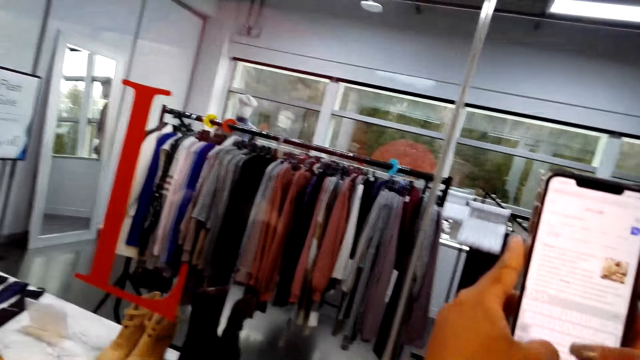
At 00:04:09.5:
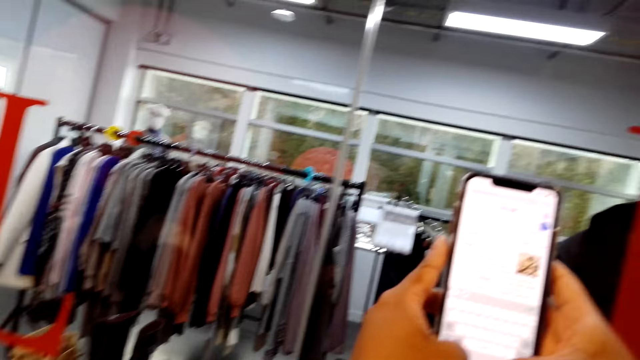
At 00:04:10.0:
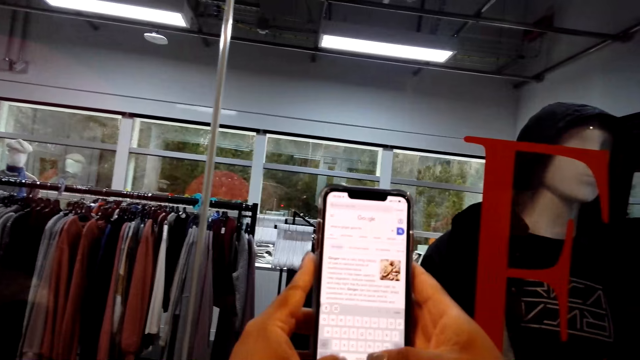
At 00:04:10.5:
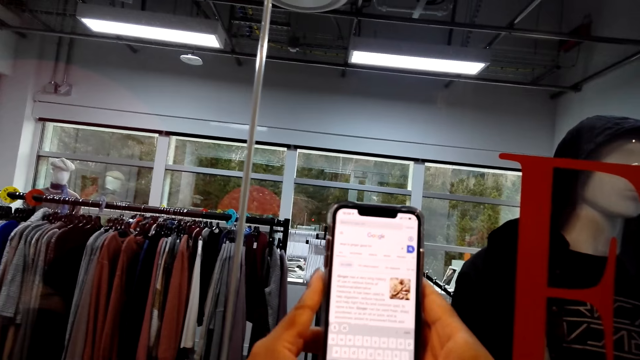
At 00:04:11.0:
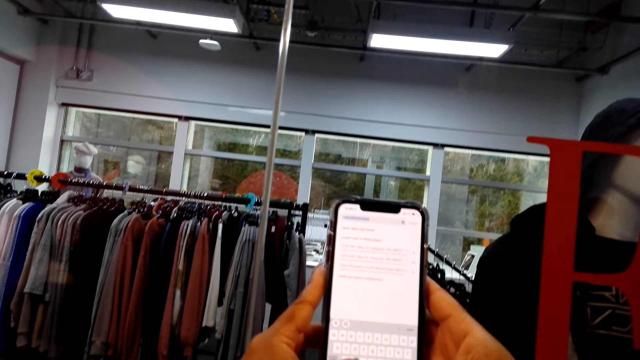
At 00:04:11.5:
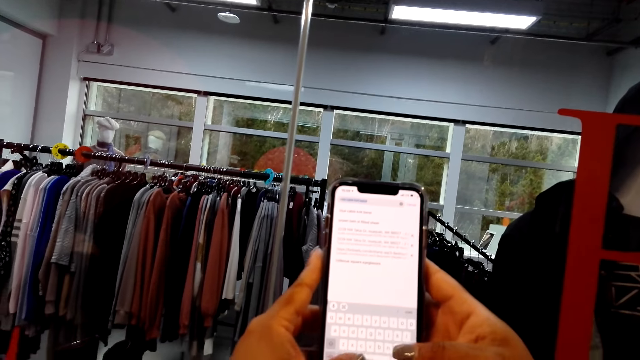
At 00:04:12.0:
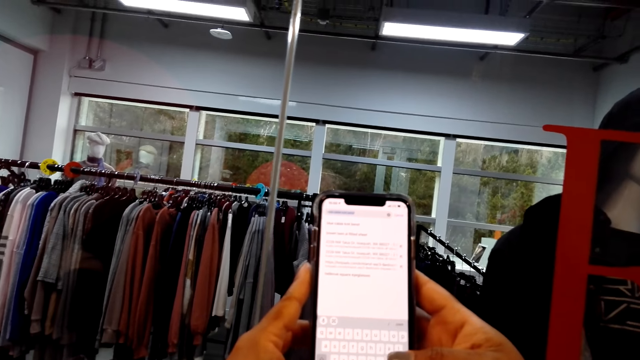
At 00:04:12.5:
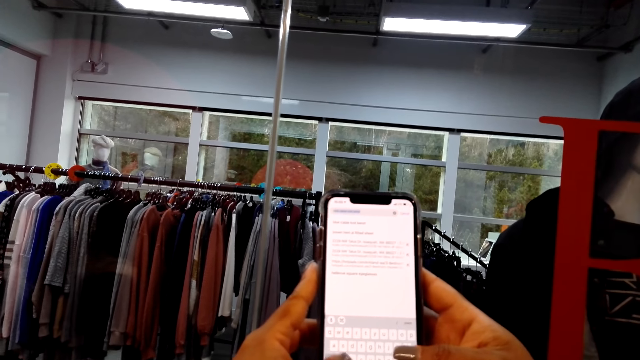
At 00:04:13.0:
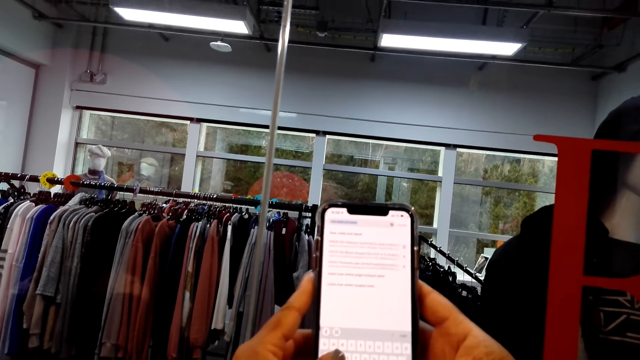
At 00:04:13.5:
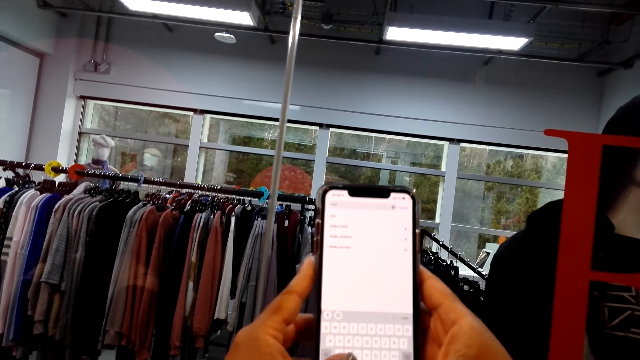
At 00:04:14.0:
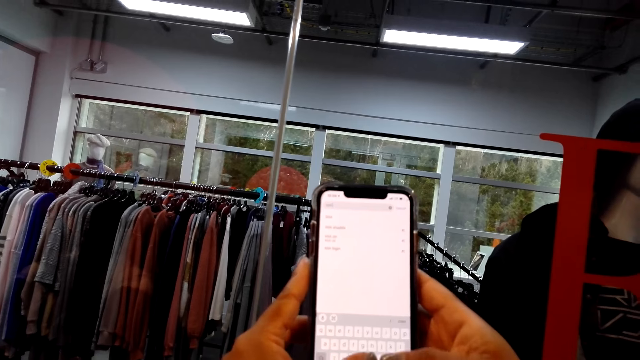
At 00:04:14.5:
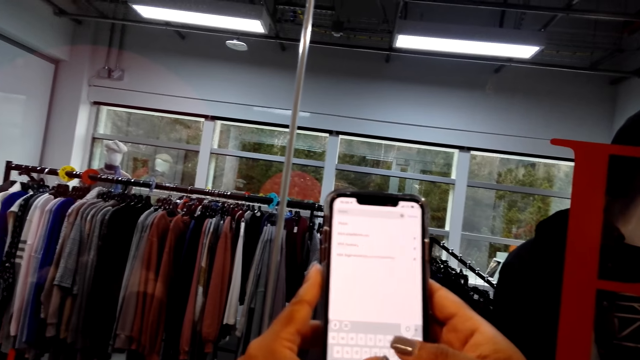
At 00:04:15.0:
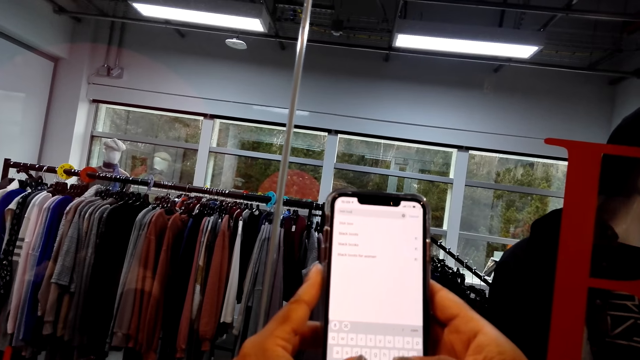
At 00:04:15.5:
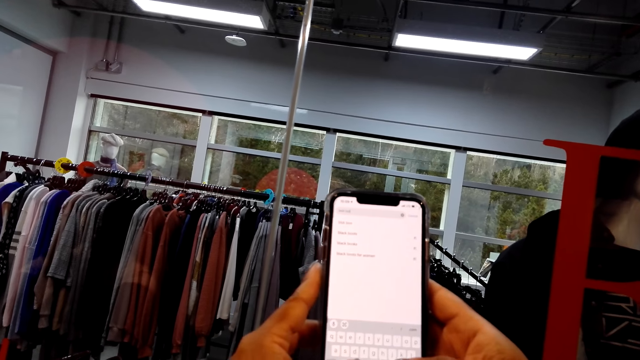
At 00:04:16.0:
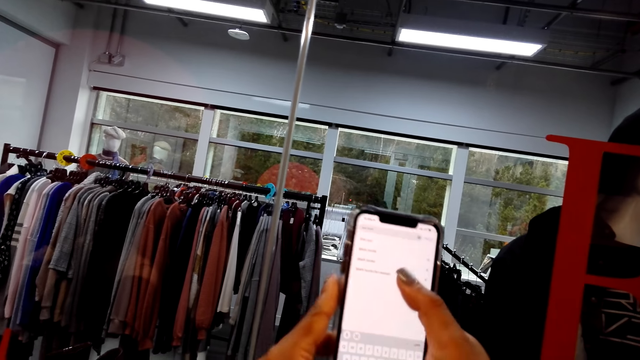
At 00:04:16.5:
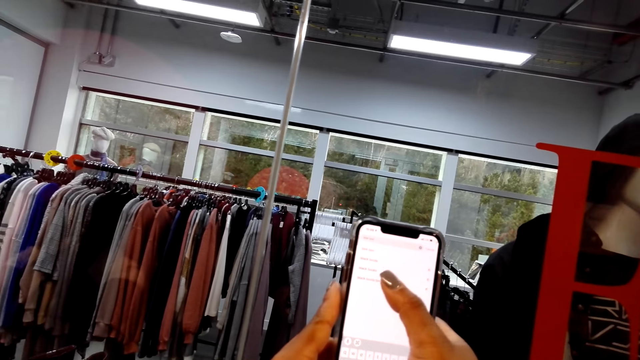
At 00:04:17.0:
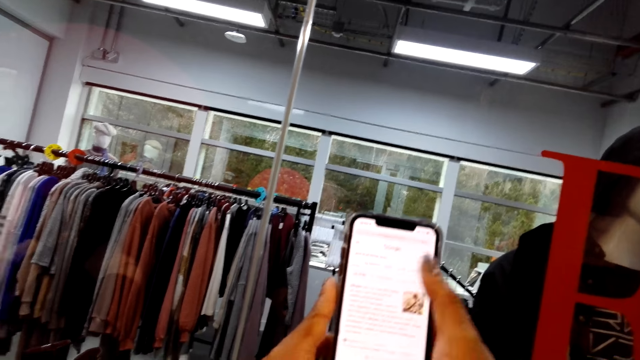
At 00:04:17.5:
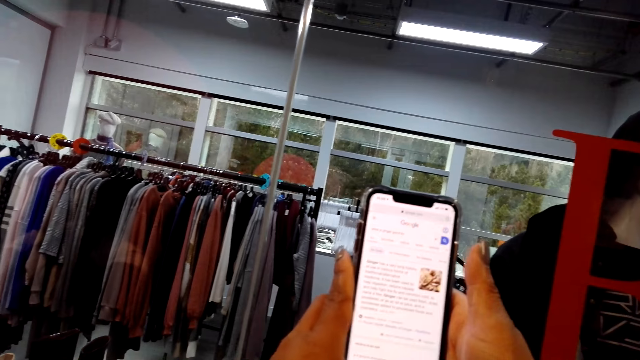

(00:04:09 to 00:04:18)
The camera wearer types on a phone.

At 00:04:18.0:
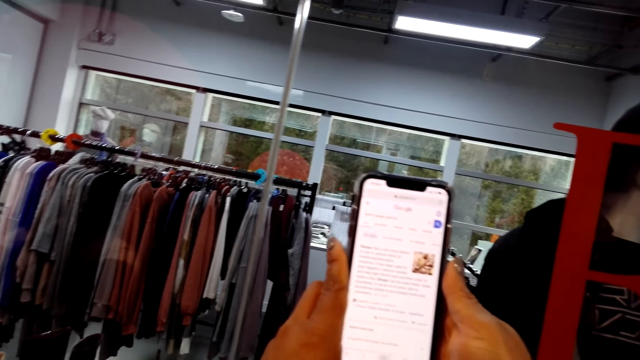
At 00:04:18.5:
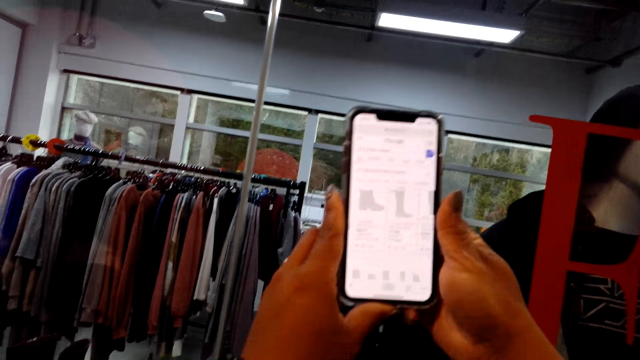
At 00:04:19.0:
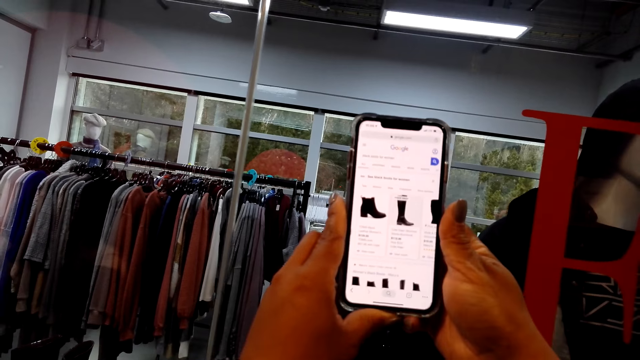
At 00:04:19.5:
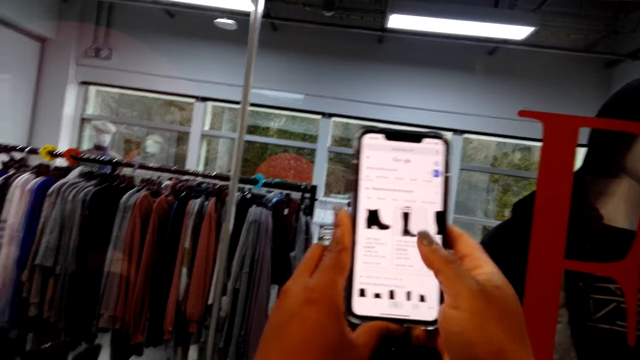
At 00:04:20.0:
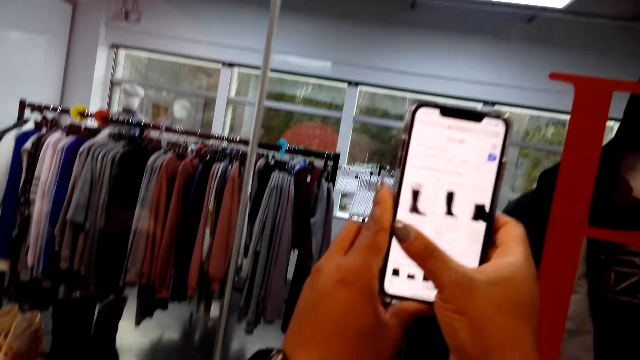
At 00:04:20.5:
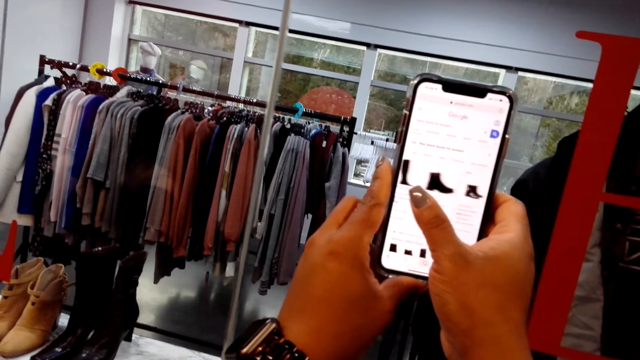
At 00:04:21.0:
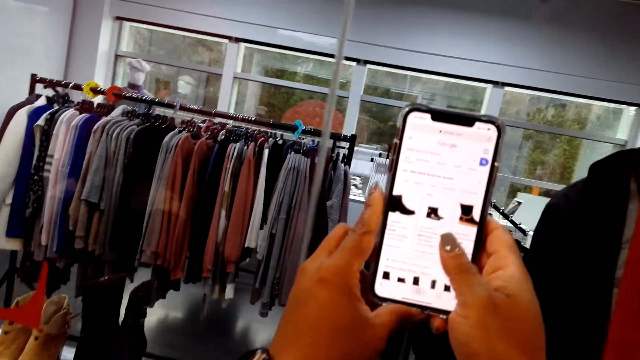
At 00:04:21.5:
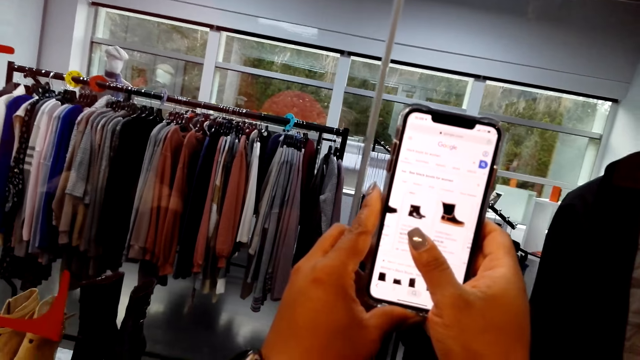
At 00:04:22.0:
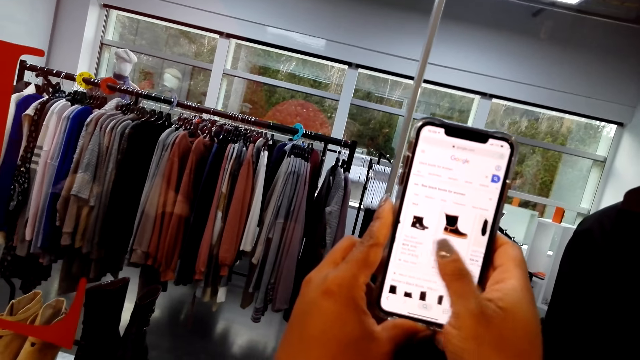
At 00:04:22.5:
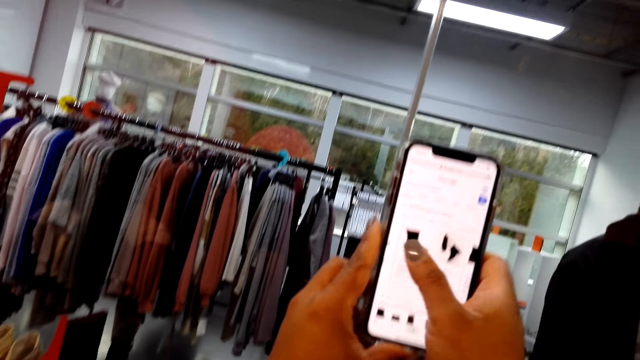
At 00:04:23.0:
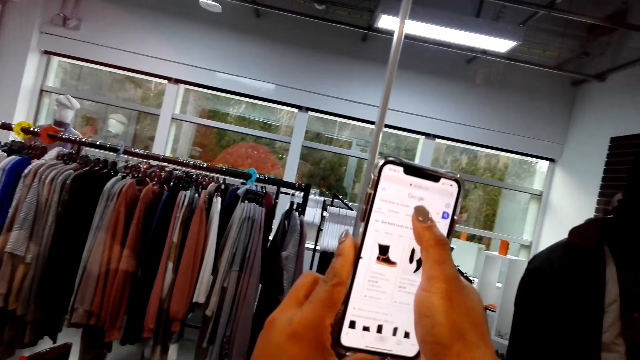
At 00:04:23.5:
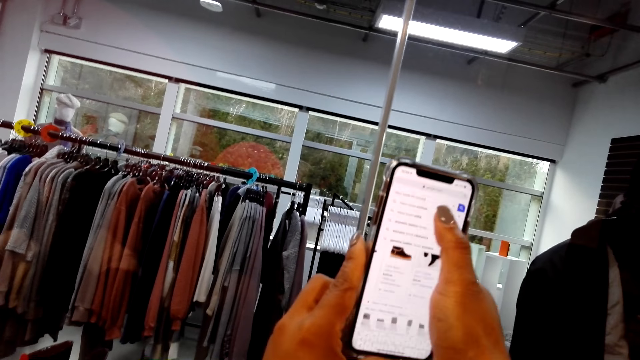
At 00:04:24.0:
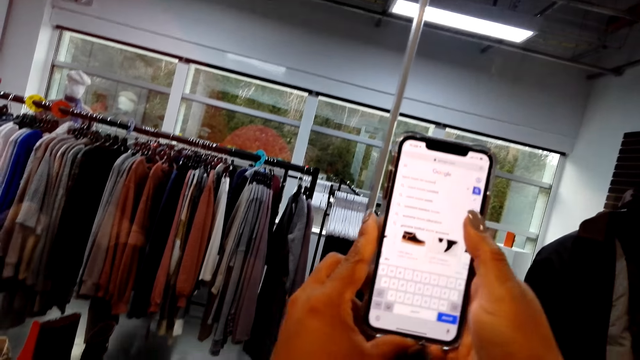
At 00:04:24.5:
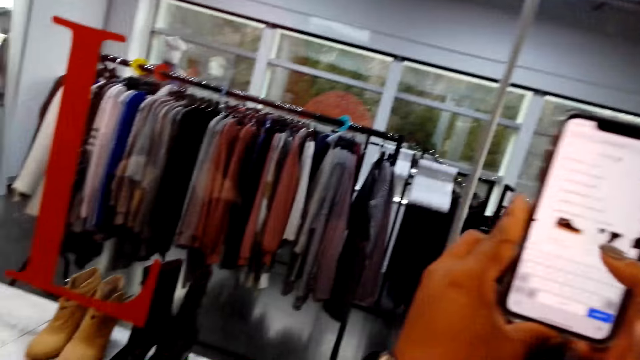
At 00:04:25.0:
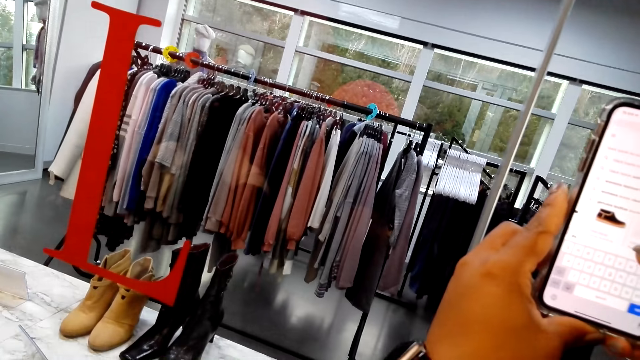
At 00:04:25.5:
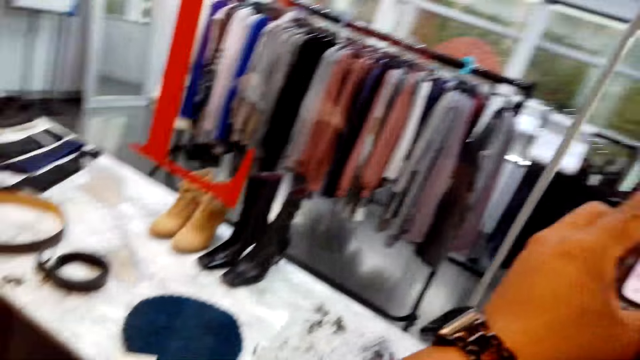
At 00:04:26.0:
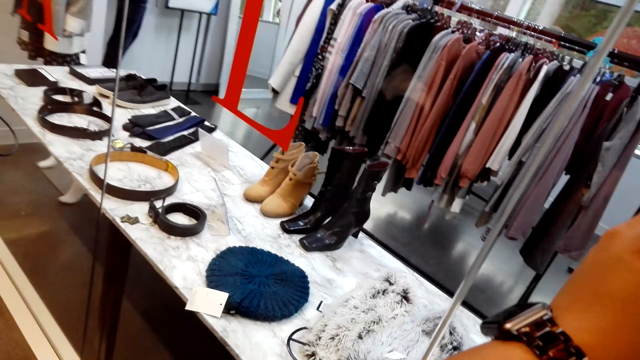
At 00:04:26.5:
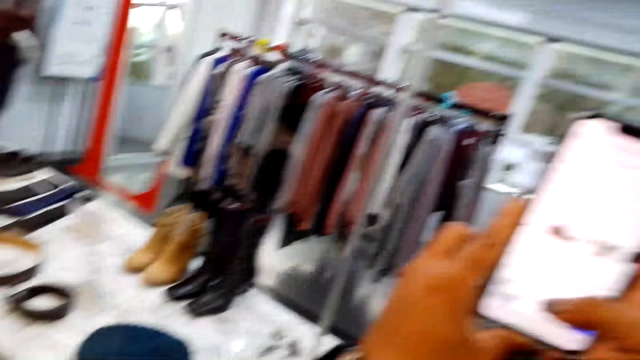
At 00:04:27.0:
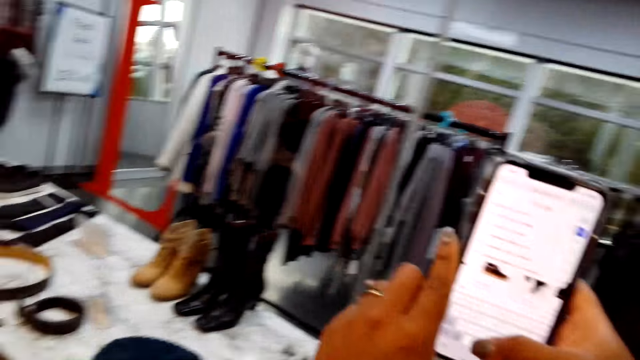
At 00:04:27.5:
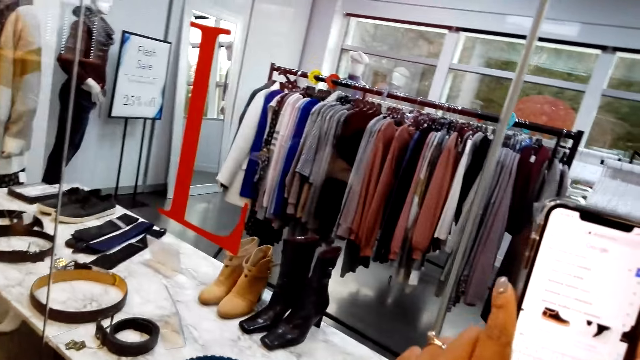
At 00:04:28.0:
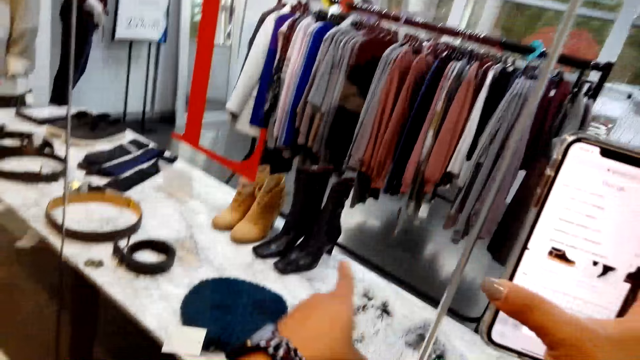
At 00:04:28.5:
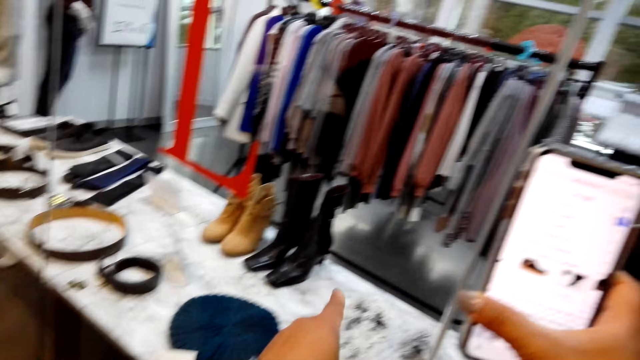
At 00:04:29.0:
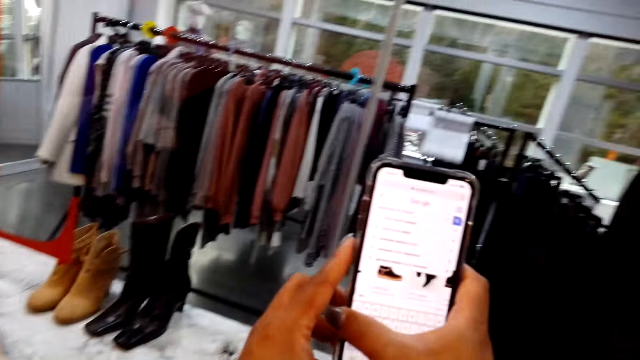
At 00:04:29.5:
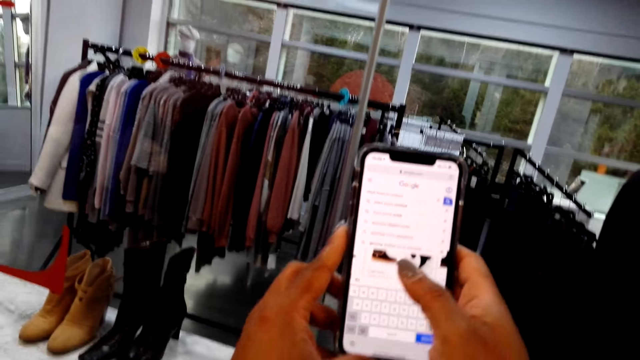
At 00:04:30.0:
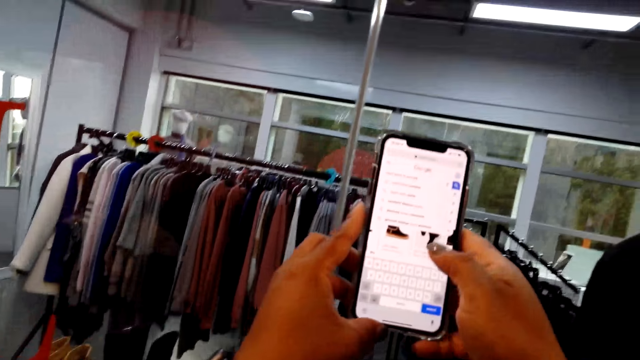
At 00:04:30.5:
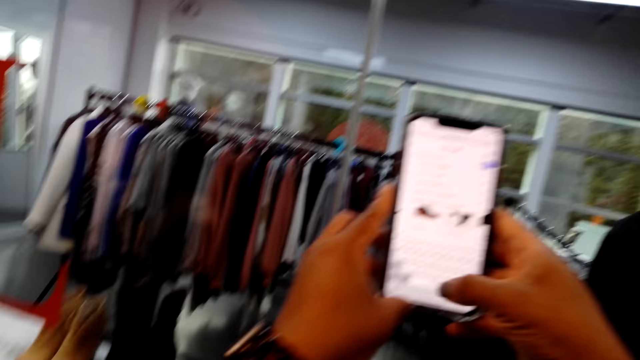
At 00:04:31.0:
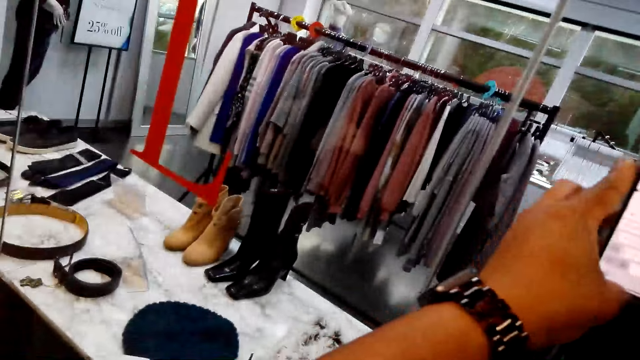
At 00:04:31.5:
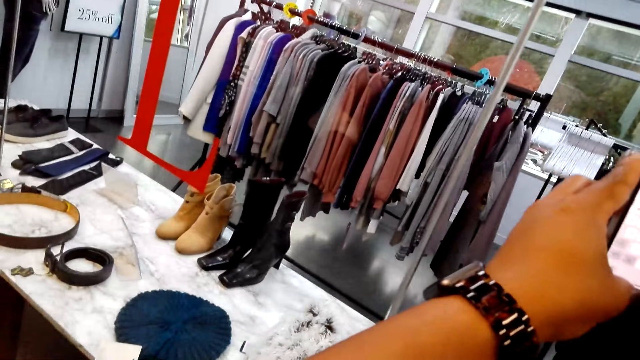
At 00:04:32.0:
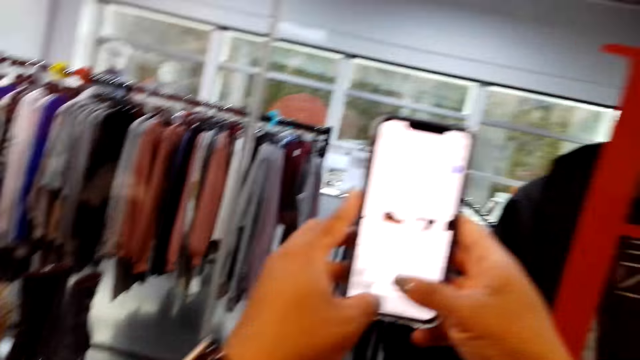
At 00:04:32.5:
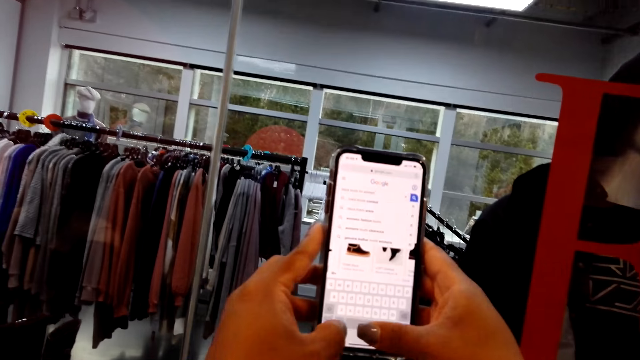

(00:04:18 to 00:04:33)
The camera wearer scrolls a phone. He looks around. He scrolls the phone. He gestures his hand. He holds the phone with both hands and operates the phone.
